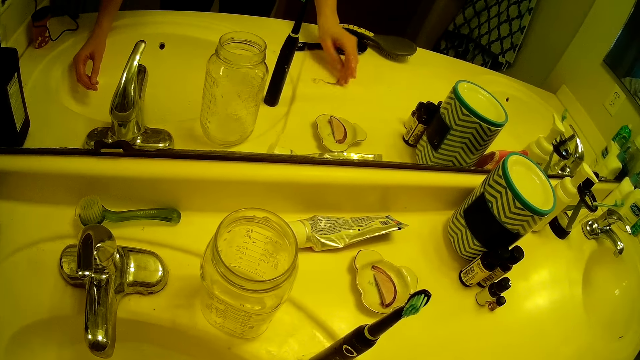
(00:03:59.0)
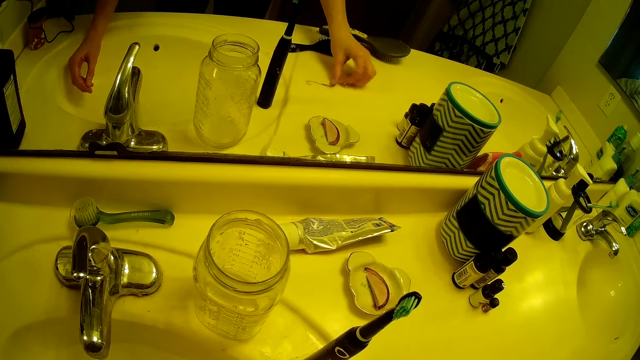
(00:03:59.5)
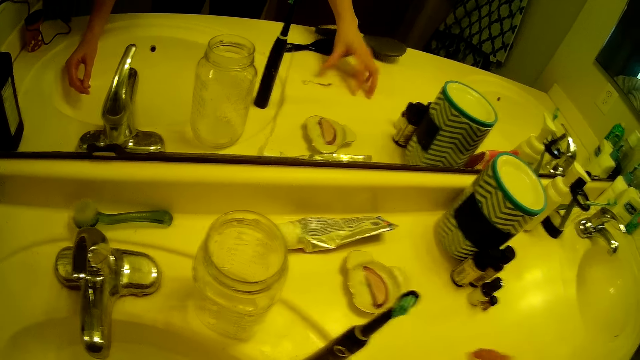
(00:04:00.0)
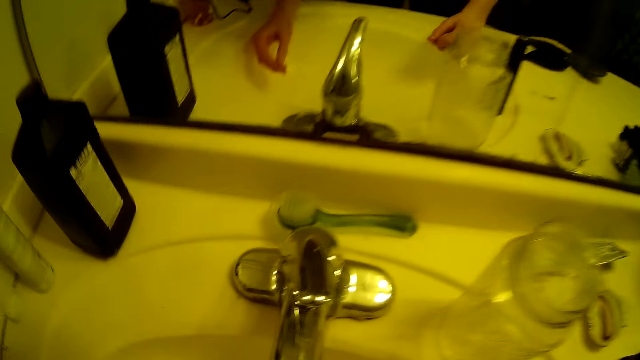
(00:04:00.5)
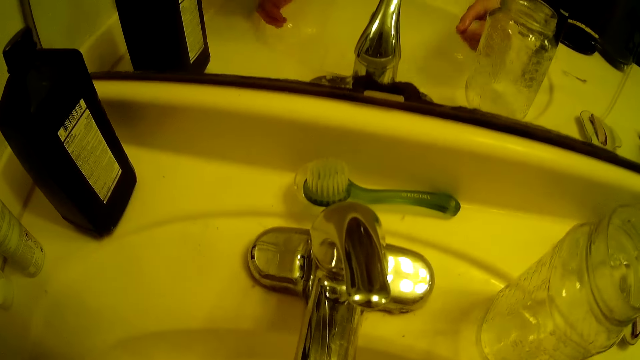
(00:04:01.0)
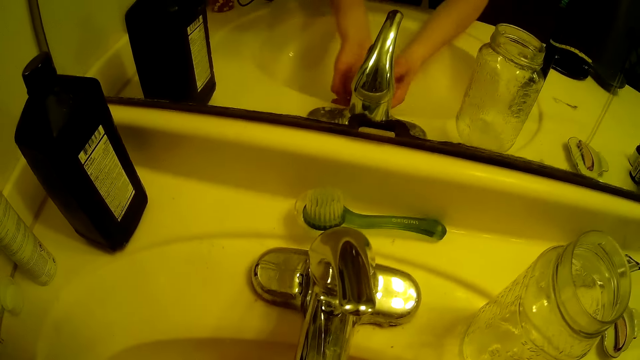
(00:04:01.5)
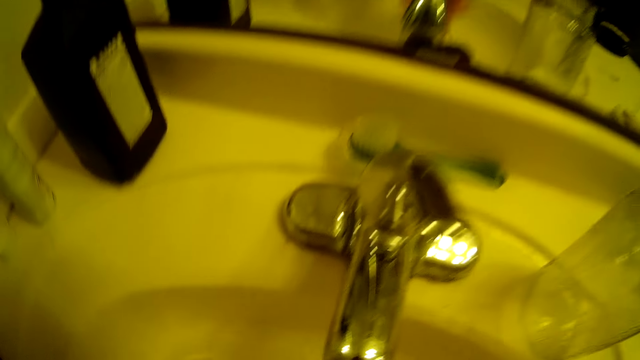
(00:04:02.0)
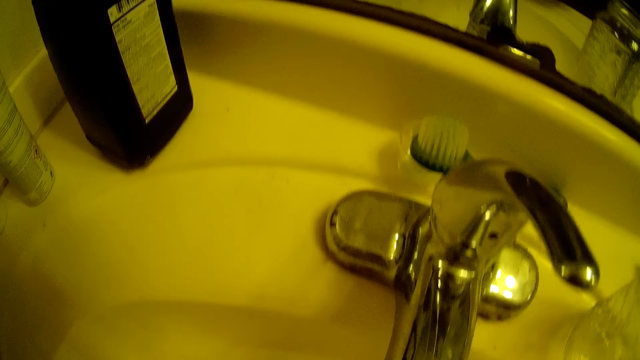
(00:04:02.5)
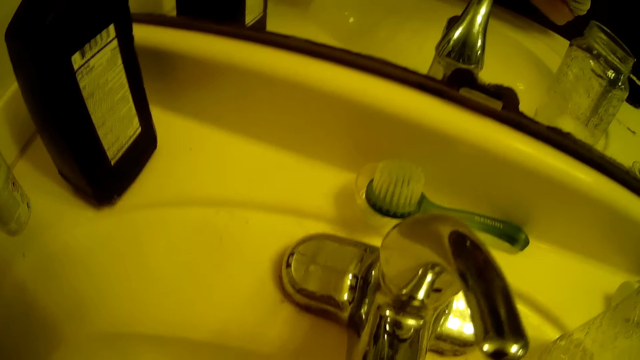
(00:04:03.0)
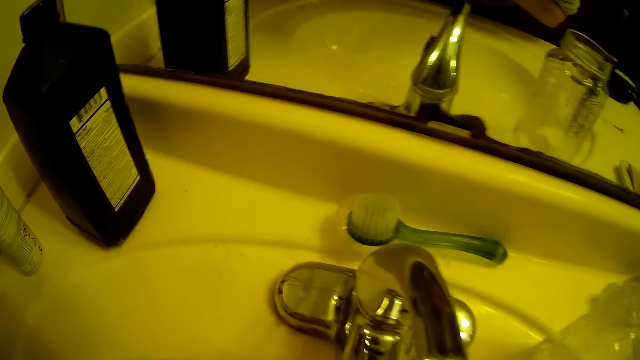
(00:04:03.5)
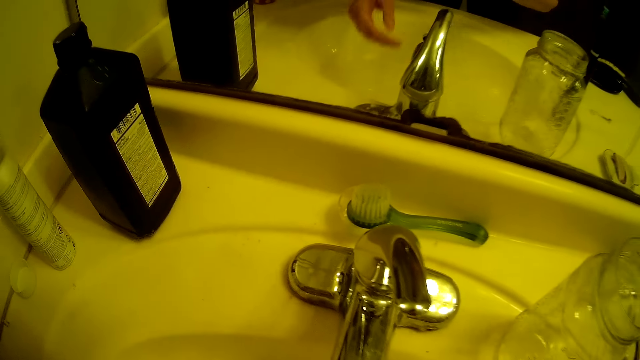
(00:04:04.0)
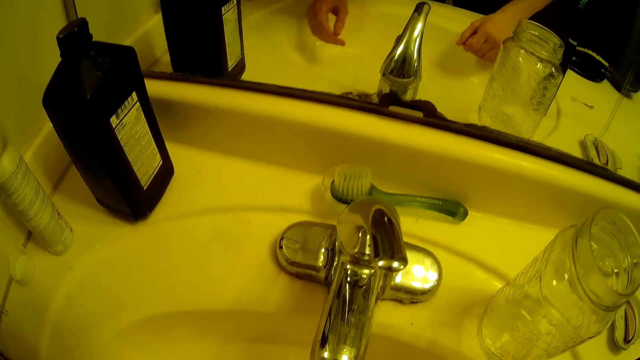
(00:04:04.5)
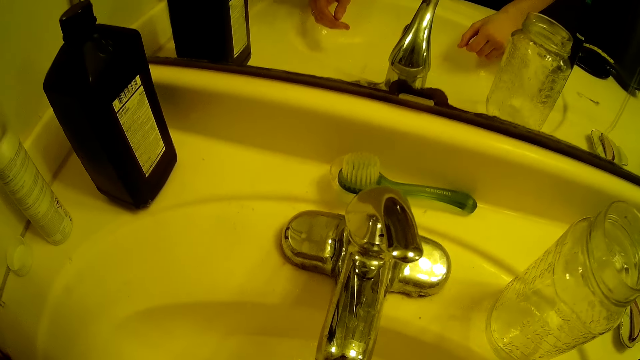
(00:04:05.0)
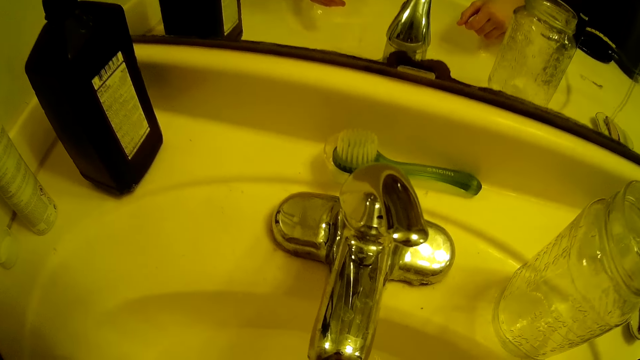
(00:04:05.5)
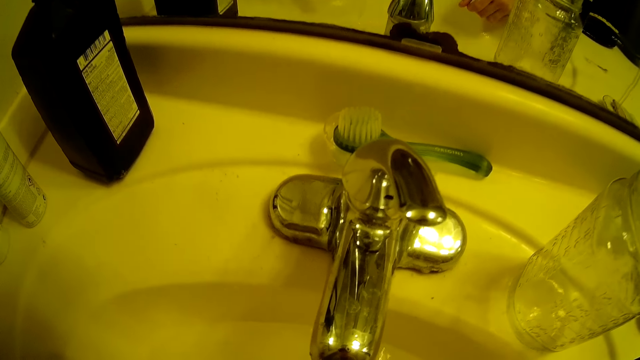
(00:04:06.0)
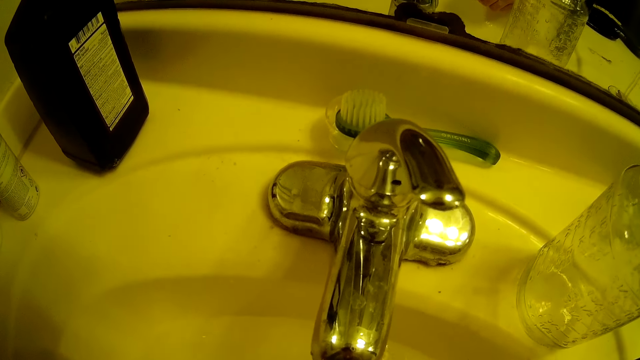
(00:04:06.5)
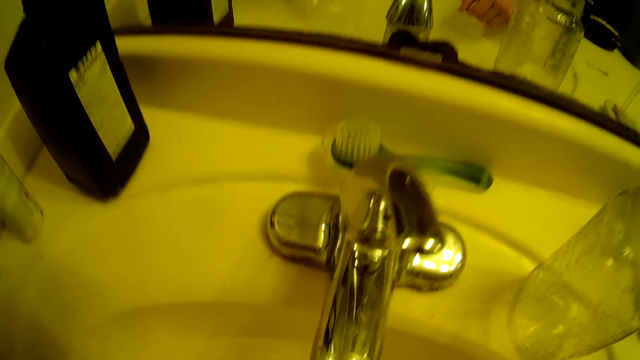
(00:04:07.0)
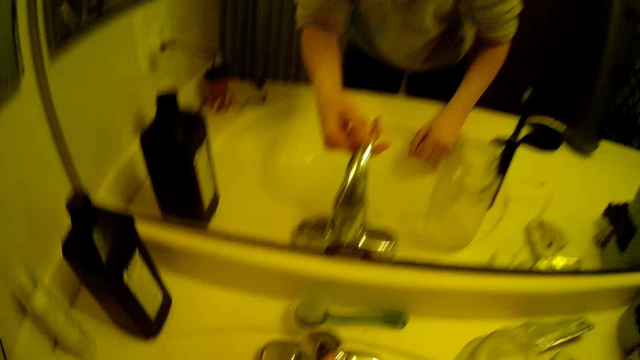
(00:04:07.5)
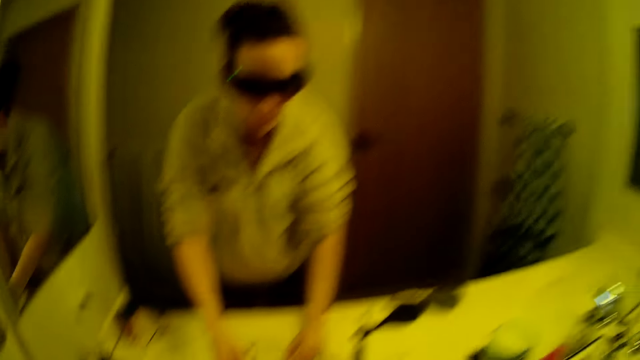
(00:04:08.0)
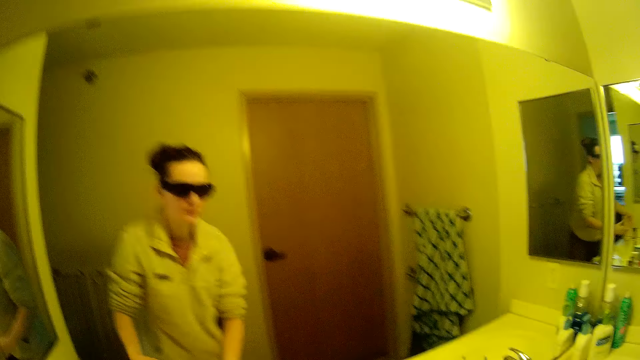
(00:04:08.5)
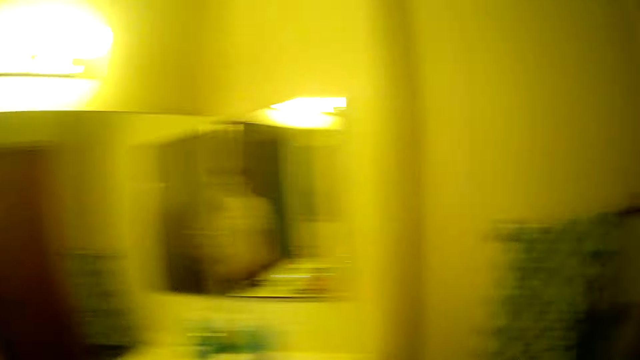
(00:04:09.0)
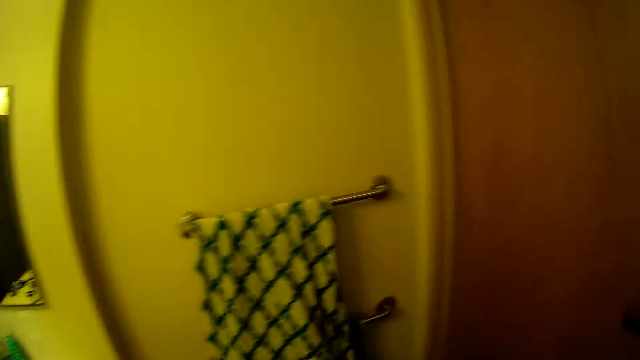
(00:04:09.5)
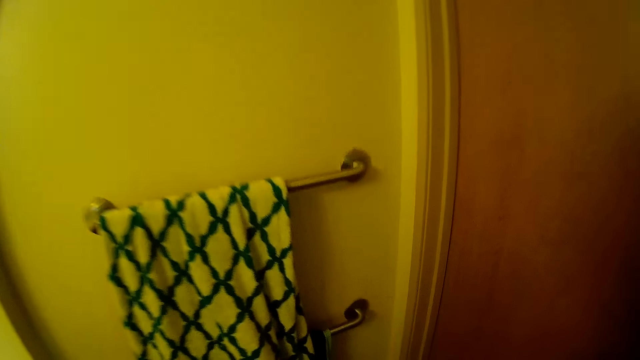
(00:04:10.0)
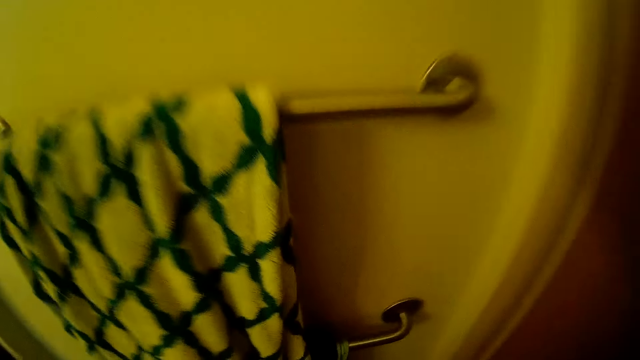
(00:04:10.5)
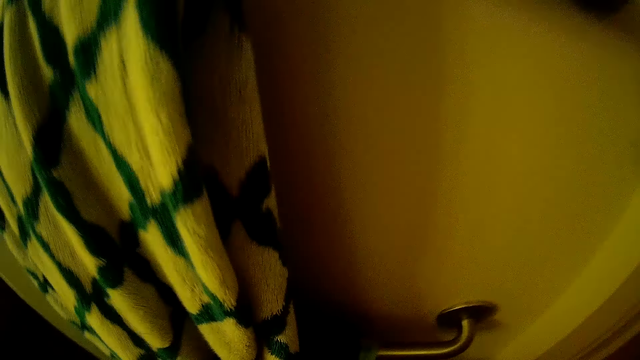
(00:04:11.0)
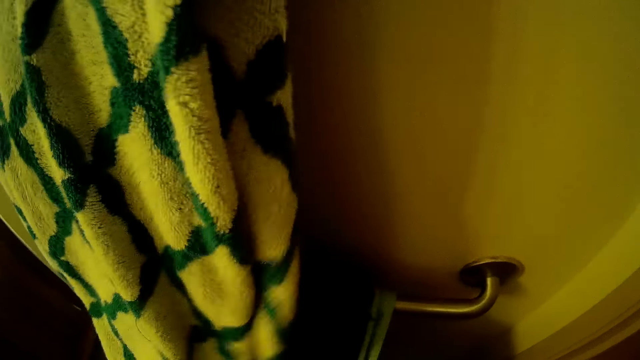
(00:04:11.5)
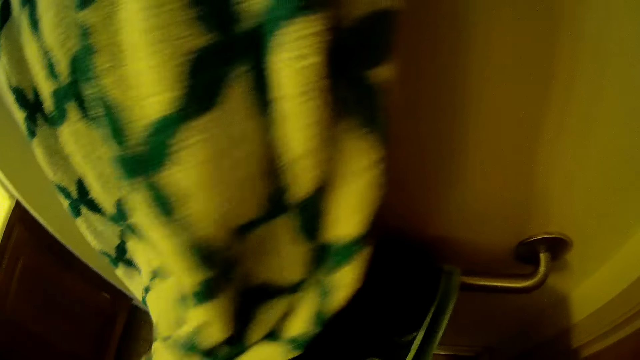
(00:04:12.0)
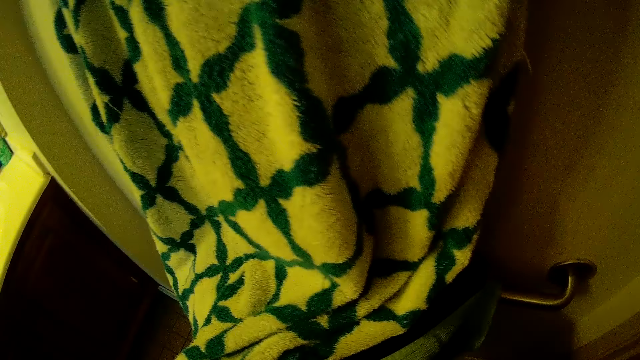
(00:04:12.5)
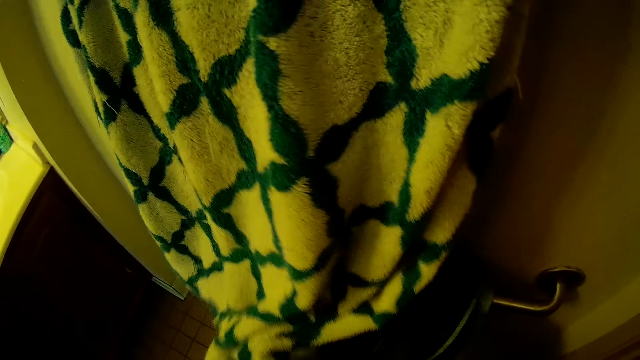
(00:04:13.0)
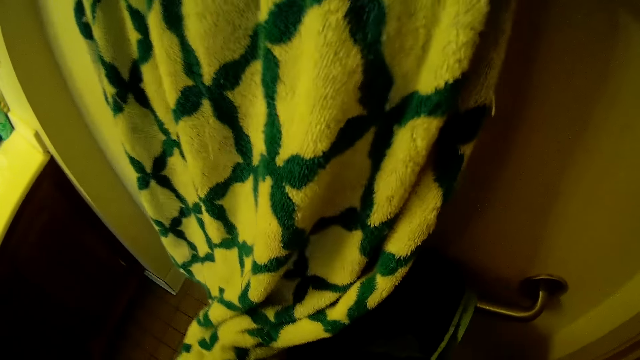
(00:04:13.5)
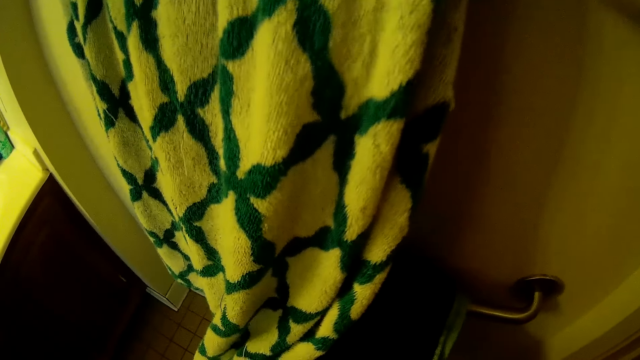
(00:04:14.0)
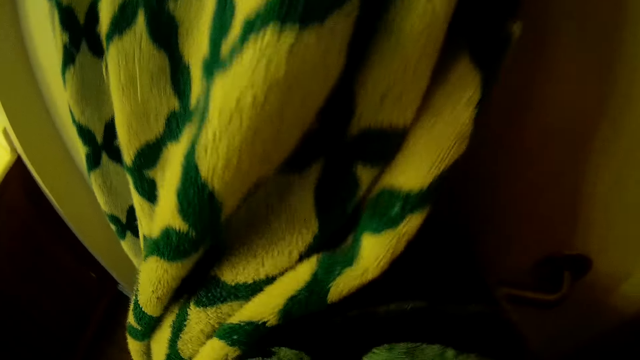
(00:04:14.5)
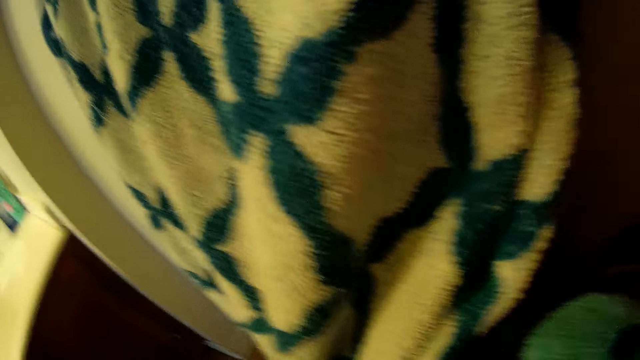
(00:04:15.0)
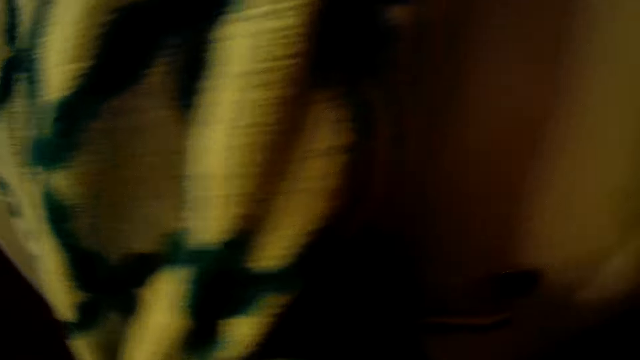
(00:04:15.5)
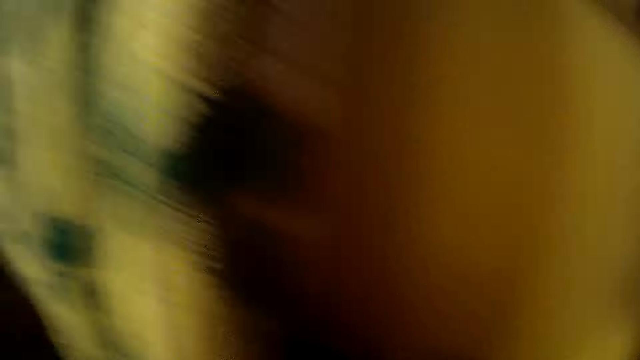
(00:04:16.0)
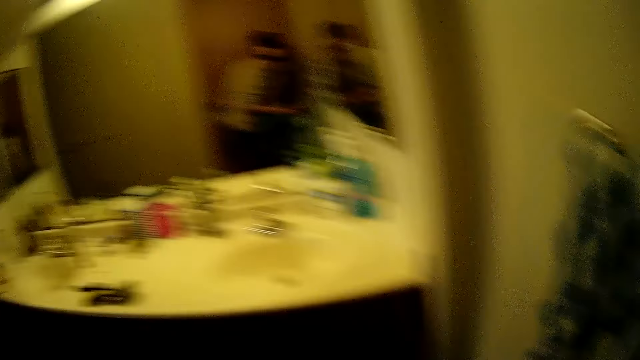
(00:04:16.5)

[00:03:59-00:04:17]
The camera wearer fetches water from the tap with her hands again. She closes the tap. She cleans her hands with a towel. She dries her face with the towel. She dries her hands with the towel.

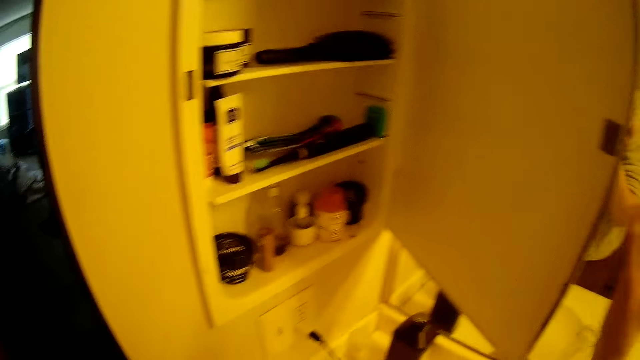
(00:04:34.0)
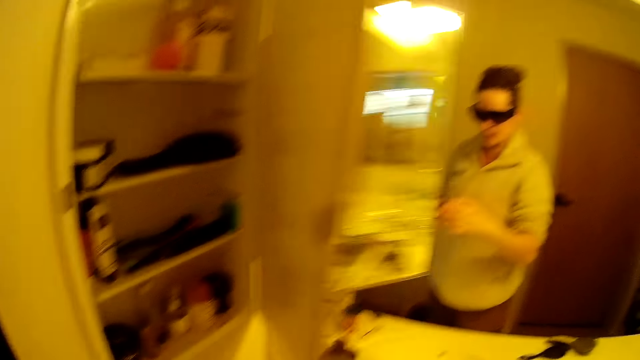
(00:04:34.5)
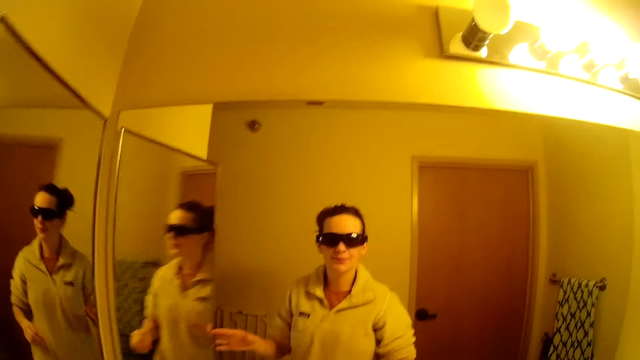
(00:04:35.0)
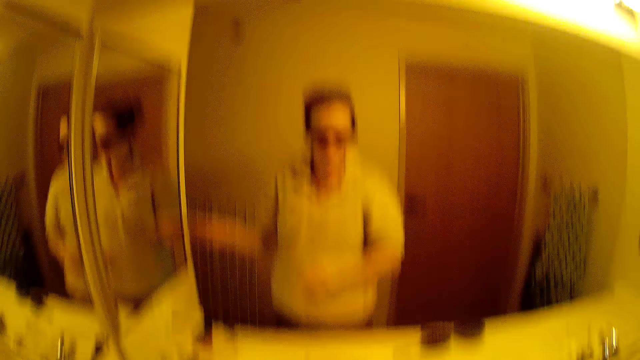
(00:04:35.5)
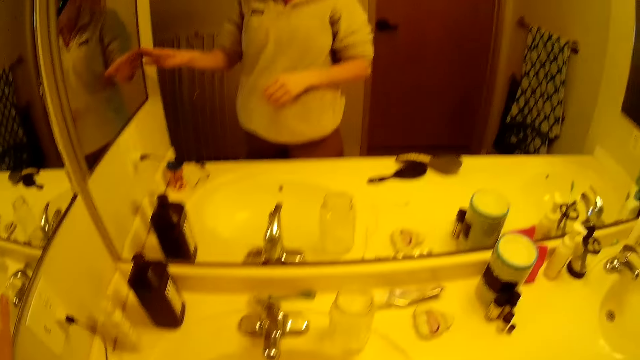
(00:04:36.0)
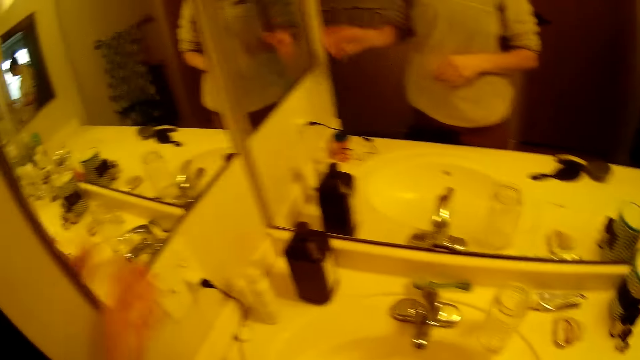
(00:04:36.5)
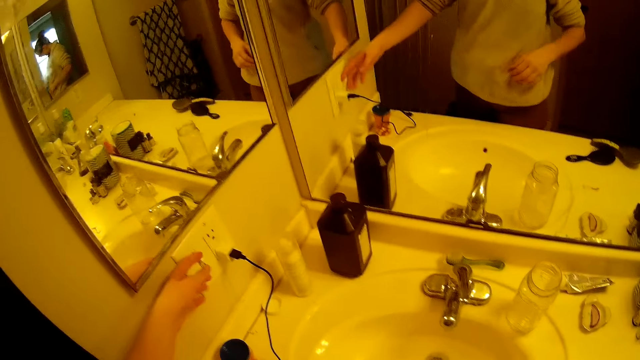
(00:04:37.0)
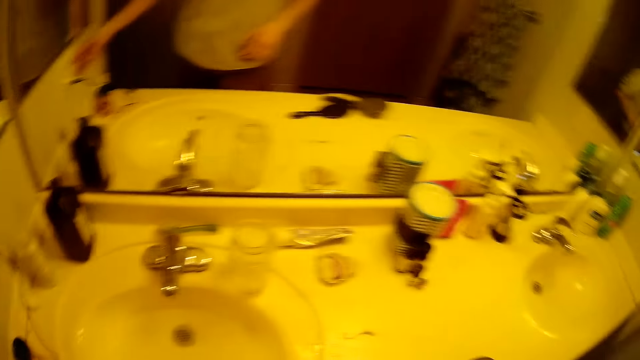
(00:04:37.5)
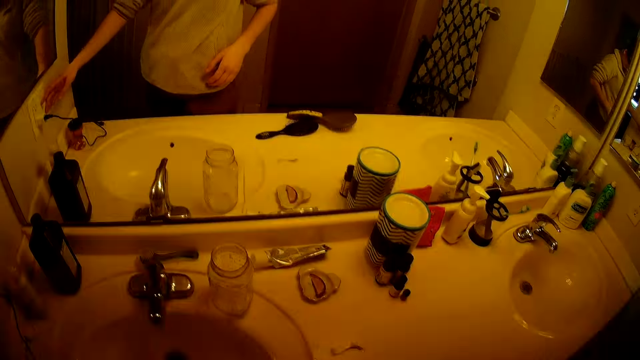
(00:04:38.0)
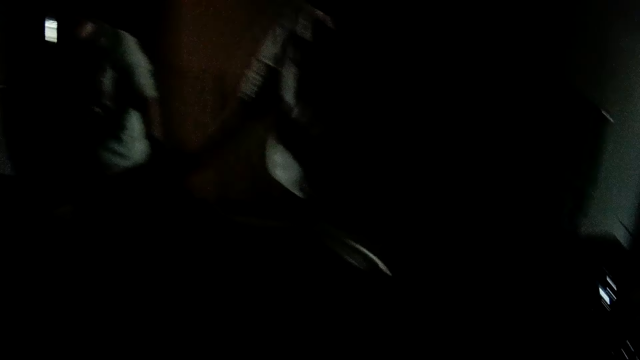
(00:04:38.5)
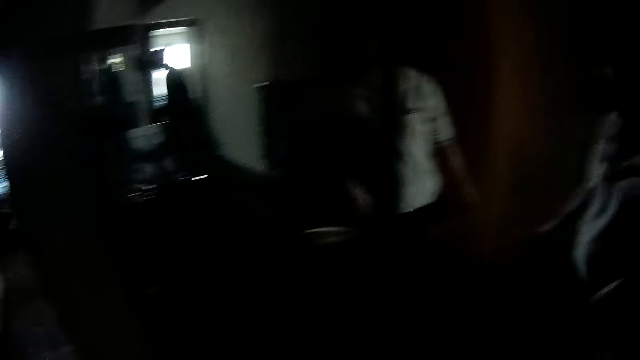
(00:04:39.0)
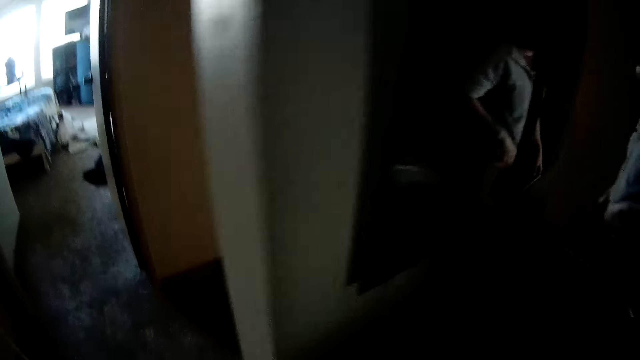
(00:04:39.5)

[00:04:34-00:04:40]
The camera wearer closes the cabinet. They flip the light switch in the bathroom. They walk out of the bathroom into another room.
